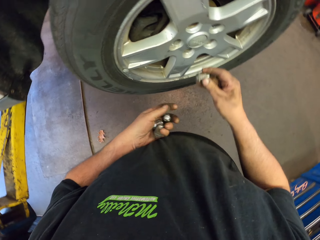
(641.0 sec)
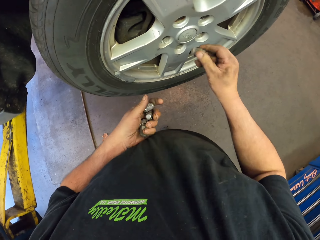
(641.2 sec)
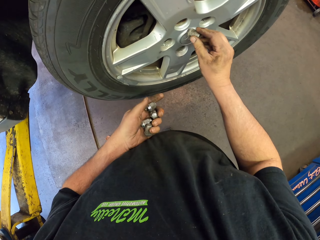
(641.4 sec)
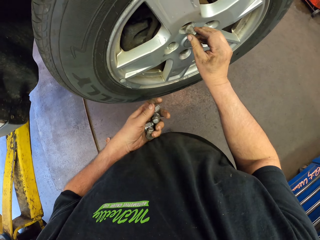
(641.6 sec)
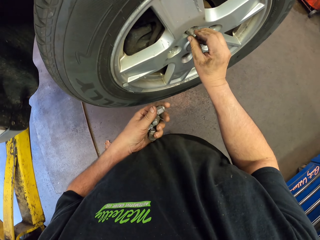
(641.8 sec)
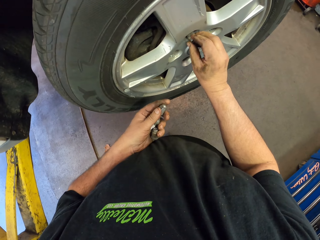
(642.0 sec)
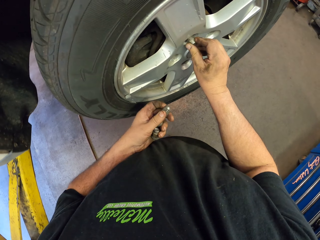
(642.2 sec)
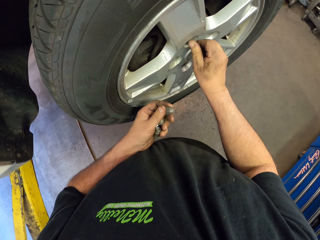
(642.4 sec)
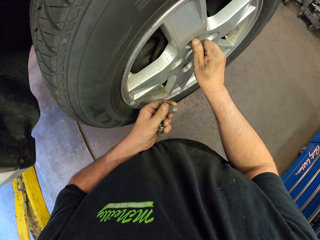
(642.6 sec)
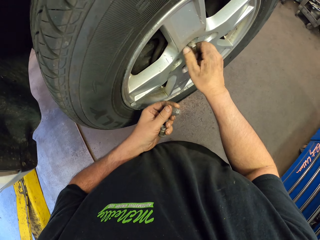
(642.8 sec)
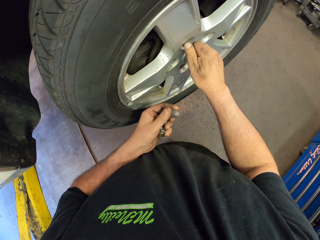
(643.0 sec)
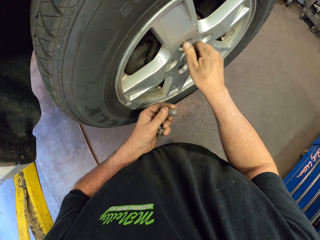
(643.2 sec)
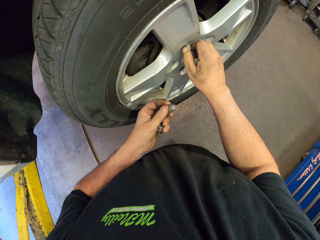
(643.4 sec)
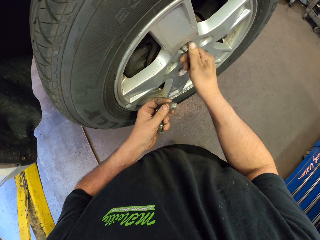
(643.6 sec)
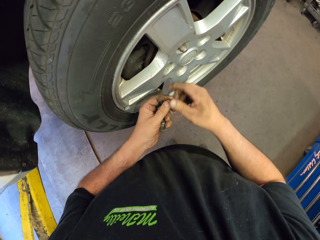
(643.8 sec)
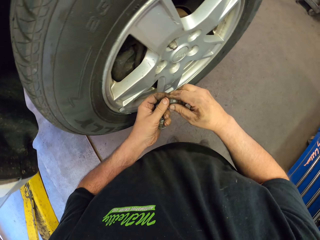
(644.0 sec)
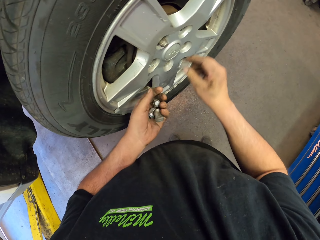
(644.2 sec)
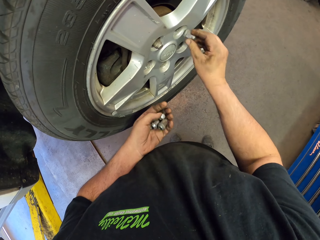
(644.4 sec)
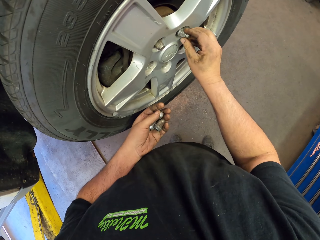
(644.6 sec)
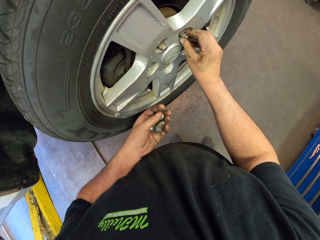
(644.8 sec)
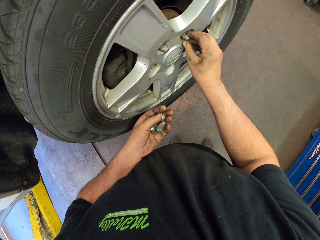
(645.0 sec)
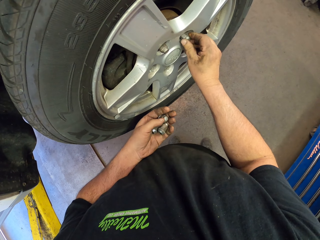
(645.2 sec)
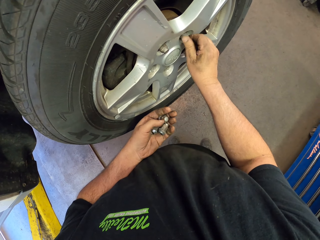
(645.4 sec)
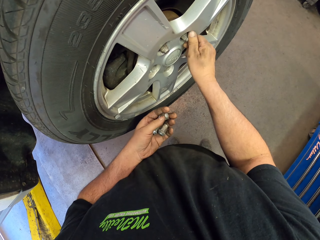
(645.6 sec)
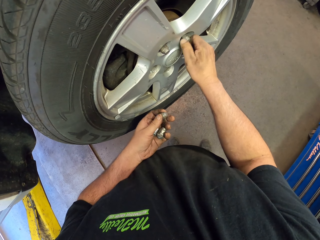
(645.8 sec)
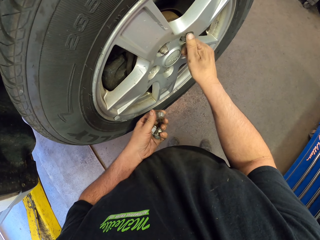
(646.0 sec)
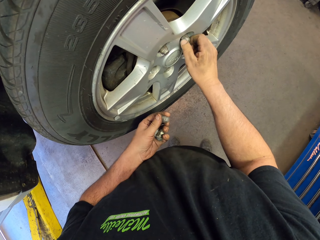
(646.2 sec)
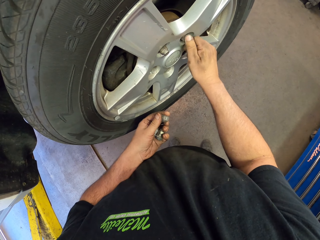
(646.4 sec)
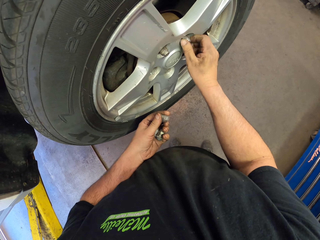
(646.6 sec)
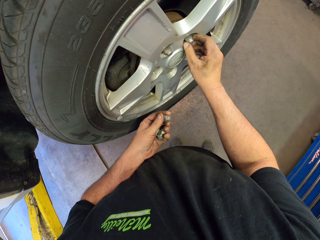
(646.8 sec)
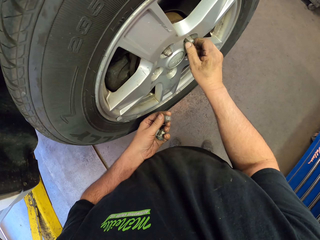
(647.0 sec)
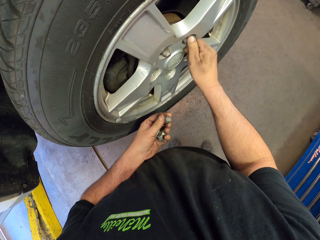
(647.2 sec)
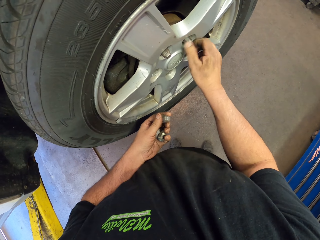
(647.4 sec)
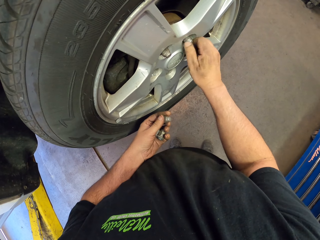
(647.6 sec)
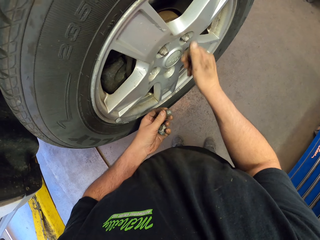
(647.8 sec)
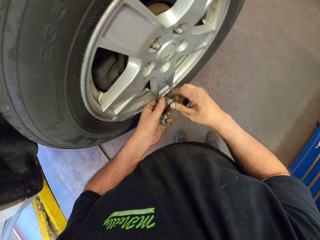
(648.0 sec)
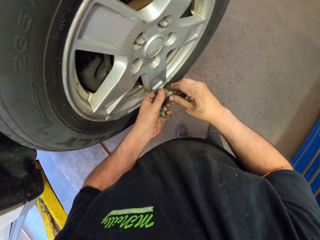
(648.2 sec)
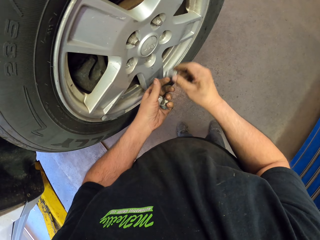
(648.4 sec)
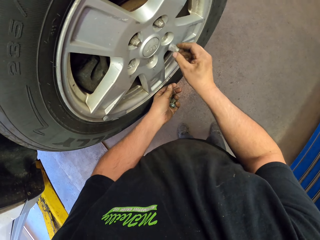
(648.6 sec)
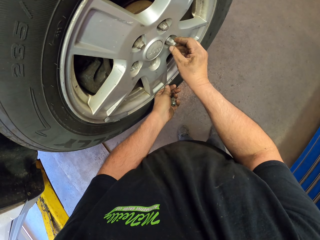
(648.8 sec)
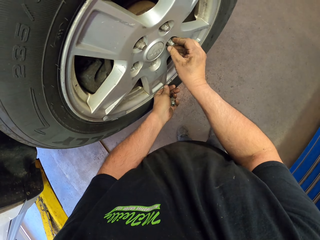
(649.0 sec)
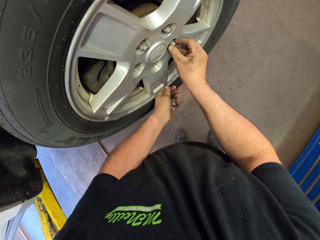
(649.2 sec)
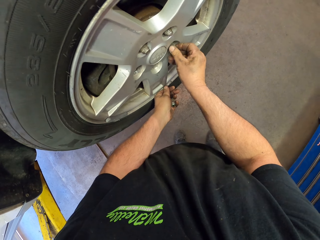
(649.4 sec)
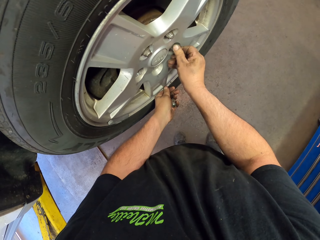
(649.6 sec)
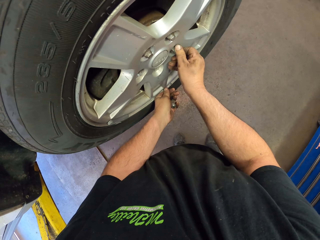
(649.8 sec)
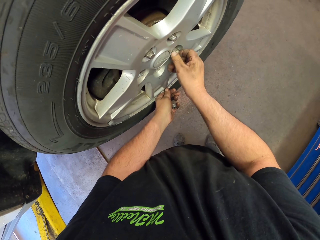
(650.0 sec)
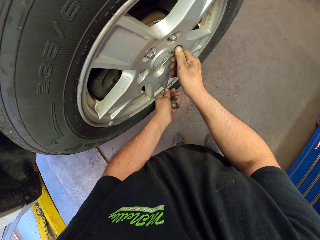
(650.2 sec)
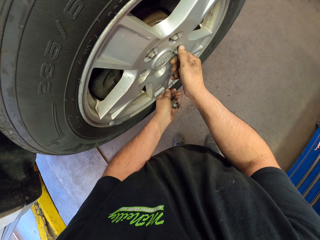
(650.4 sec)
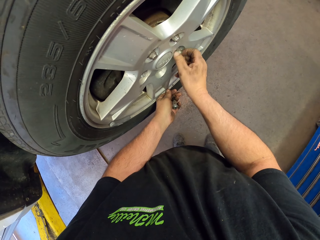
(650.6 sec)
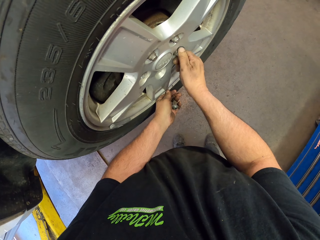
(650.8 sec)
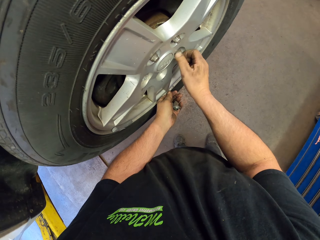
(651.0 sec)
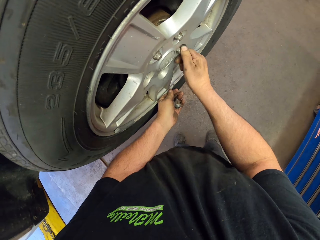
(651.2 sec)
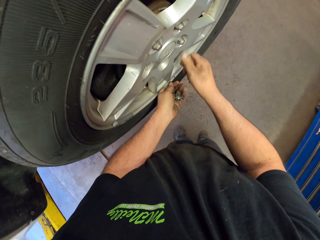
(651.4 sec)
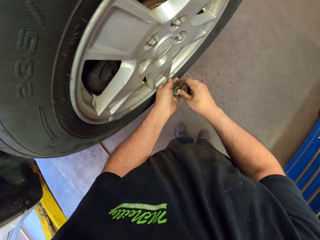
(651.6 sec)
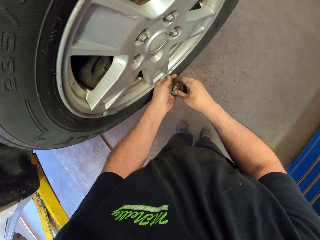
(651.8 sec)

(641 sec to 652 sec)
The camera wearer fixes the nut or bolt on the wheel. He picks bolts from his right hand. He fixes the nut on the wheel with his hand. He fixes the bolts in the tyre. He fixes the nut on the wheel.

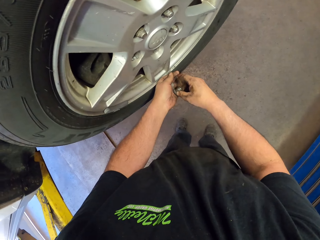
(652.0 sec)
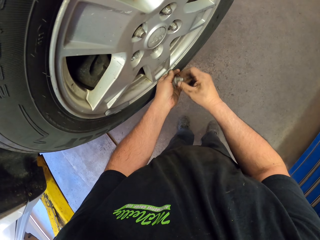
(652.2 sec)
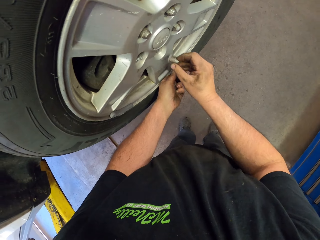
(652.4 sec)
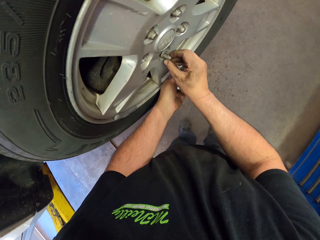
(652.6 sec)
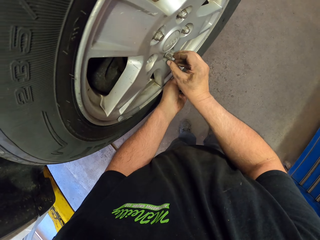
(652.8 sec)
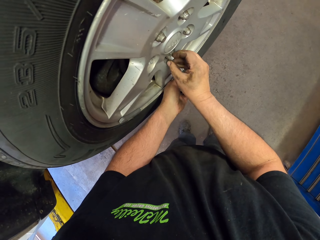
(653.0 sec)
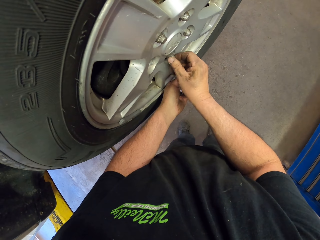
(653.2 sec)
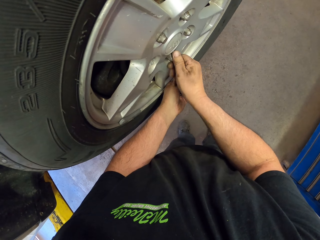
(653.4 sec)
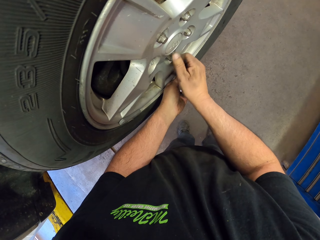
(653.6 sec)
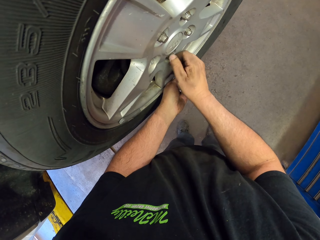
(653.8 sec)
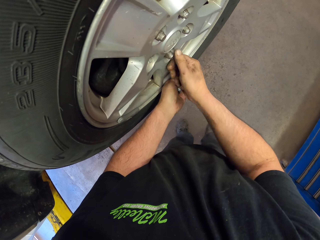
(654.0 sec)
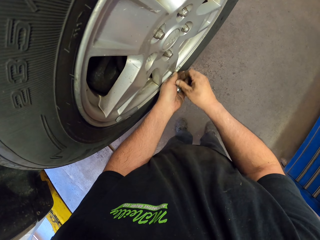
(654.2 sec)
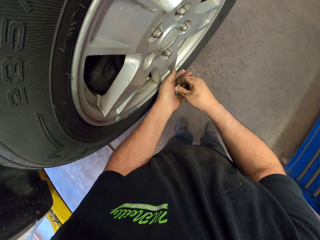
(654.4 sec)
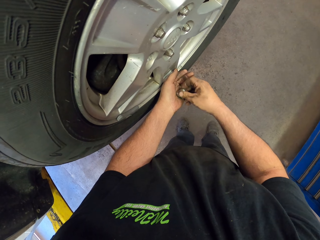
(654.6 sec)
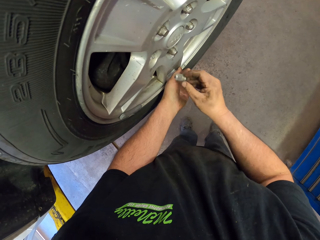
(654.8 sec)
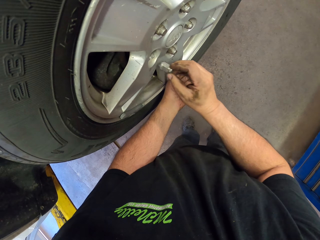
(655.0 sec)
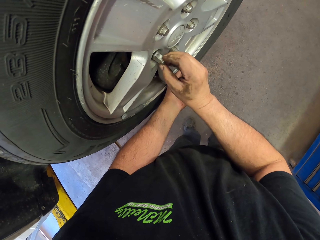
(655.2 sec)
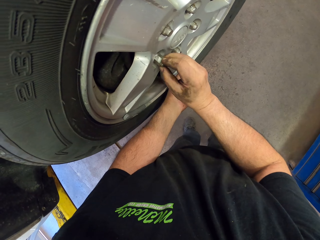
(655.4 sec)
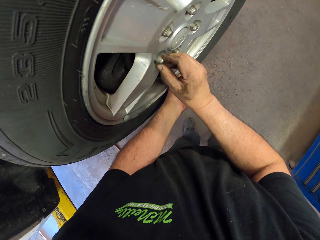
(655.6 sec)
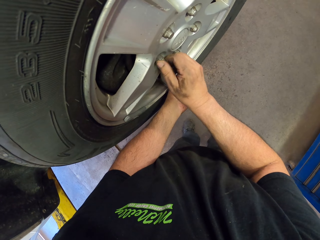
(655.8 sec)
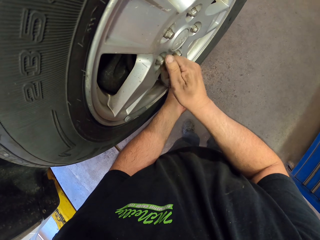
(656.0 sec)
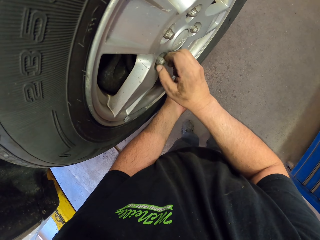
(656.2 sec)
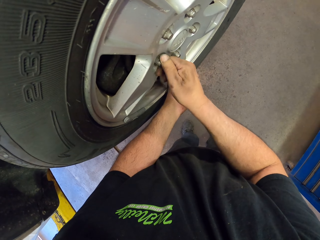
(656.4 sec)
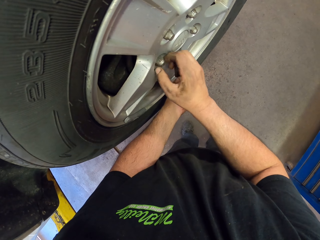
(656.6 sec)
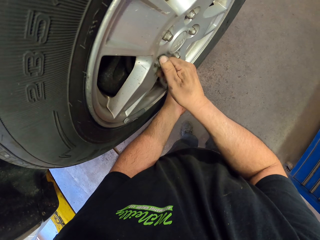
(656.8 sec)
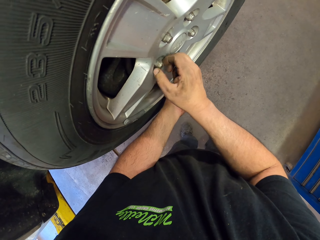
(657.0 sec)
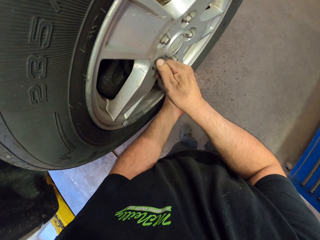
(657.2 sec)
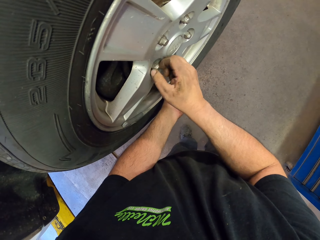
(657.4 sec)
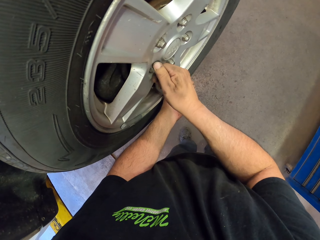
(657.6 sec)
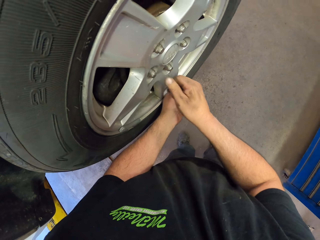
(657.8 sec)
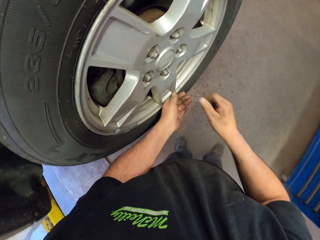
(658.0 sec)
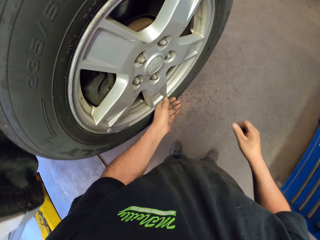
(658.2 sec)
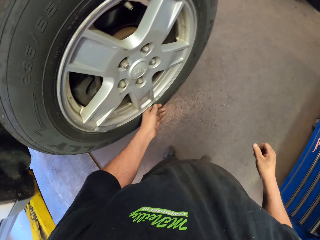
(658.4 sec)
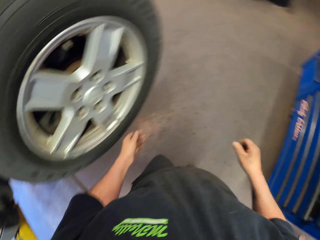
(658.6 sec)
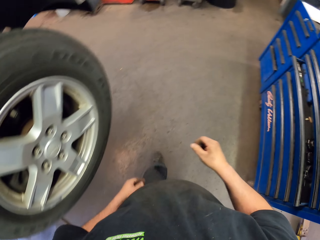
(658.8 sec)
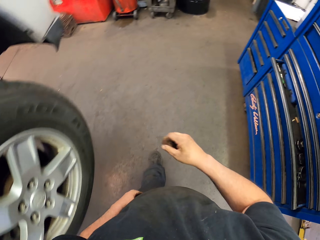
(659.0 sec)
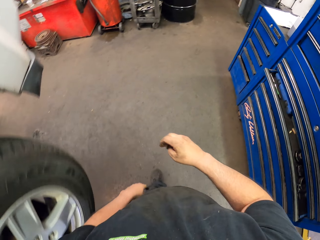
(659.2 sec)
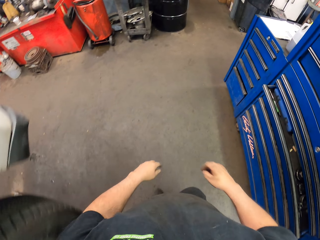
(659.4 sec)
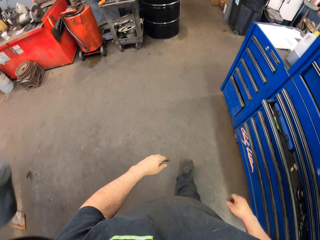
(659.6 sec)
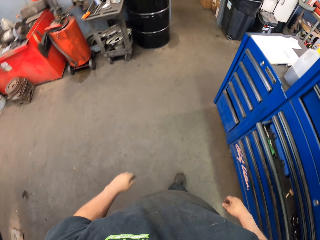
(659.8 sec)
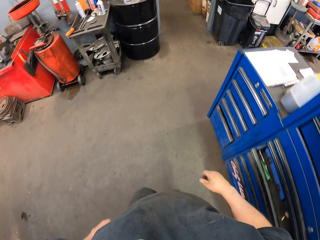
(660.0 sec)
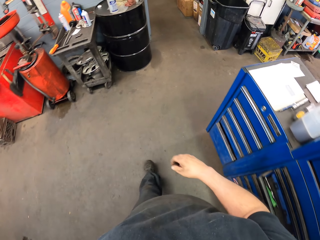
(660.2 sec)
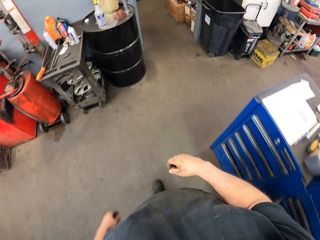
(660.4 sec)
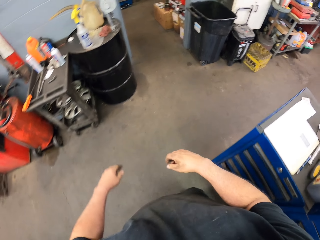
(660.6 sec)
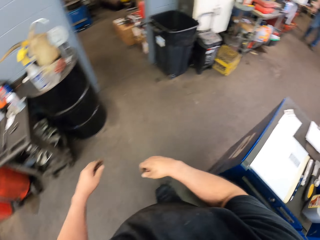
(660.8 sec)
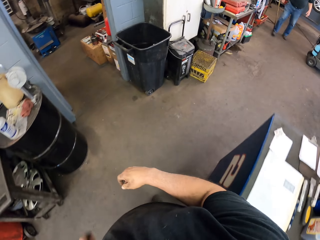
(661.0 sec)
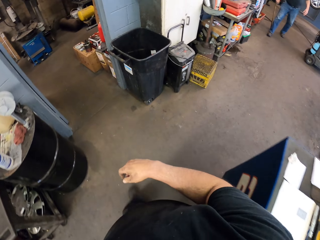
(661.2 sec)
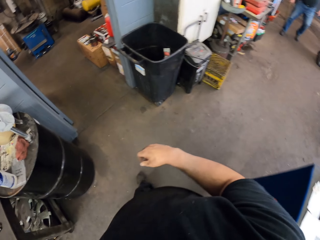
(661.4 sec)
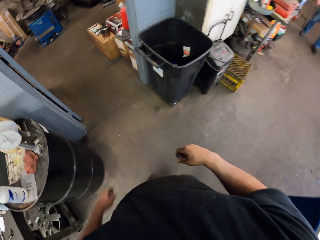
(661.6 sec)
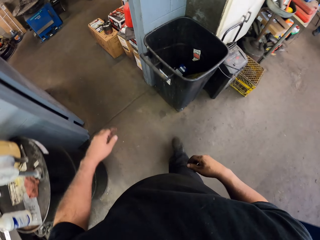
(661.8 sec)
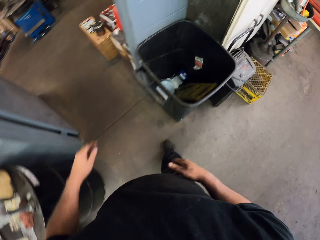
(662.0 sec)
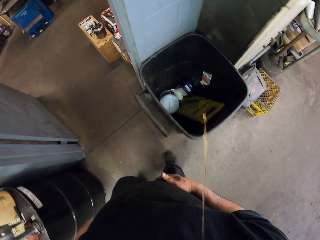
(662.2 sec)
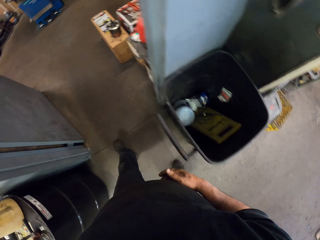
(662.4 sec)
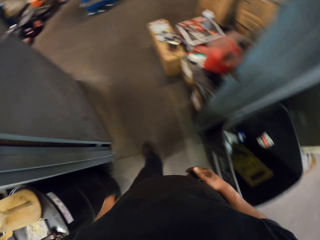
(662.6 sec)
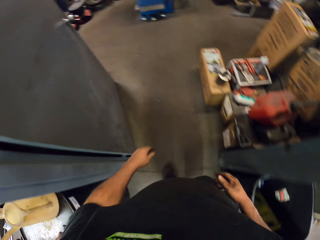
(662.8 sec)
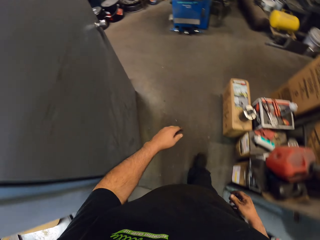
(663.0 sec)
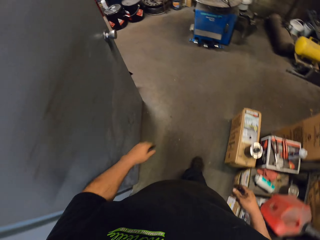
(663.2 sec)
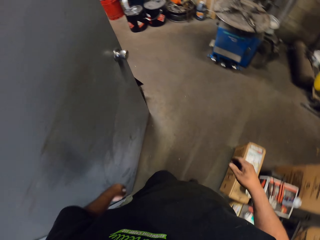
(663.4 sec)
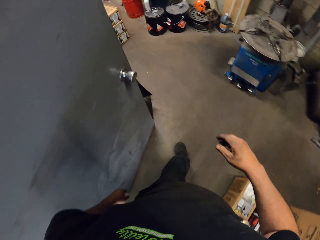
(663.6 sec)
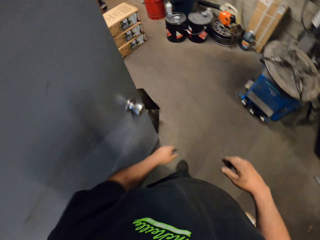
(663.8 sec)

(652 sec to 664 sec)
The camera wearer fixes the nut on the wheel. They fix the nut on the wheel again. They walk in the garage.
